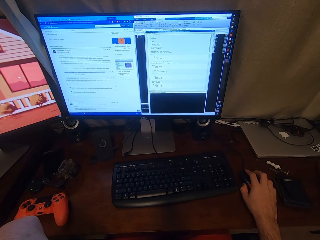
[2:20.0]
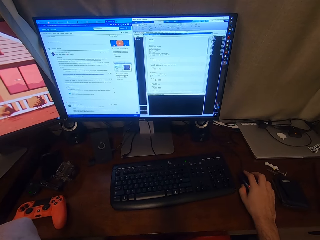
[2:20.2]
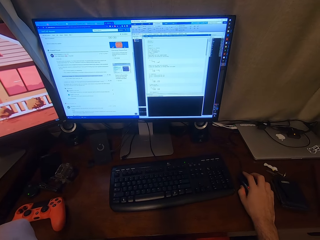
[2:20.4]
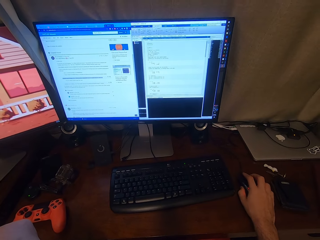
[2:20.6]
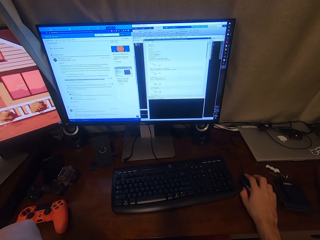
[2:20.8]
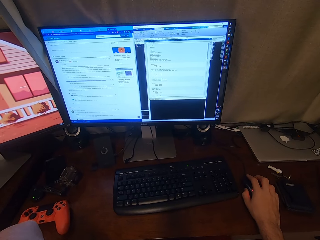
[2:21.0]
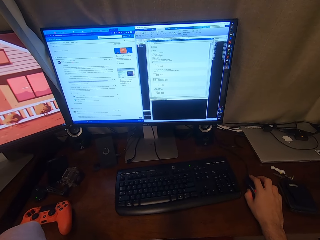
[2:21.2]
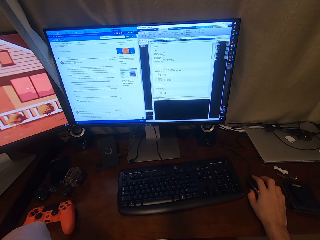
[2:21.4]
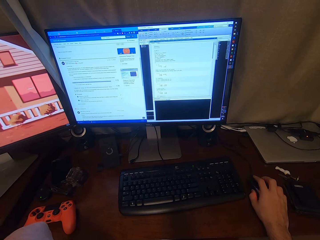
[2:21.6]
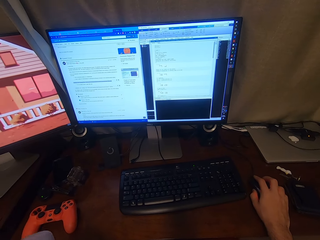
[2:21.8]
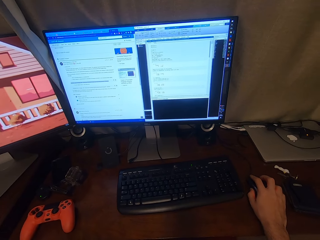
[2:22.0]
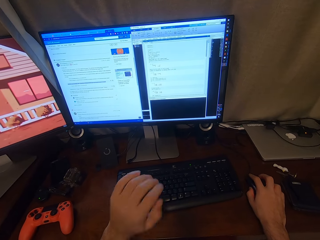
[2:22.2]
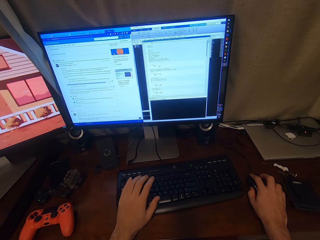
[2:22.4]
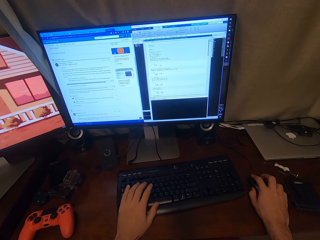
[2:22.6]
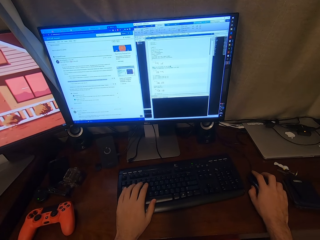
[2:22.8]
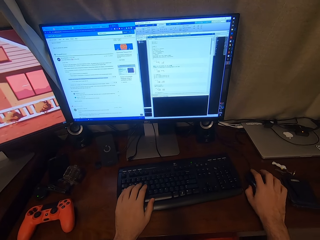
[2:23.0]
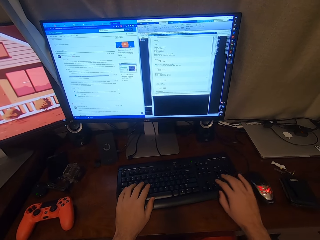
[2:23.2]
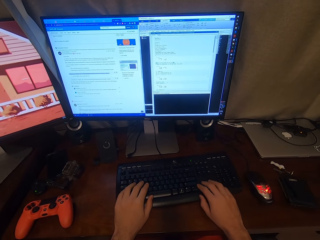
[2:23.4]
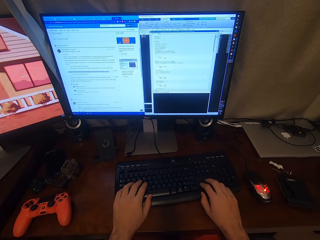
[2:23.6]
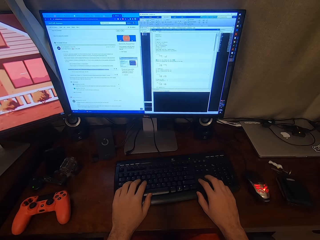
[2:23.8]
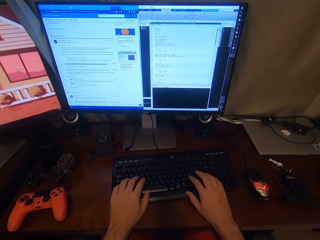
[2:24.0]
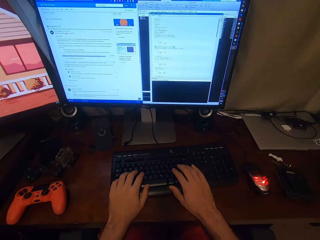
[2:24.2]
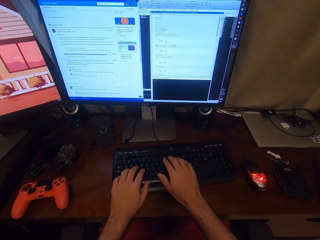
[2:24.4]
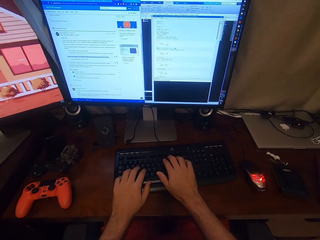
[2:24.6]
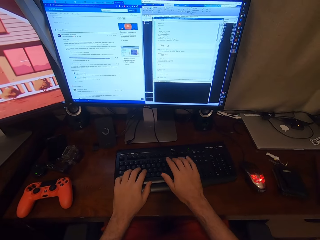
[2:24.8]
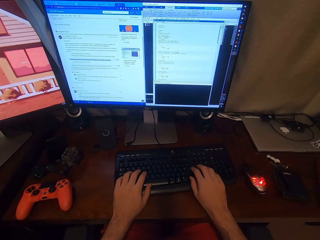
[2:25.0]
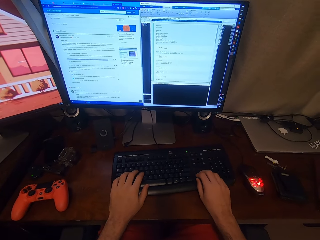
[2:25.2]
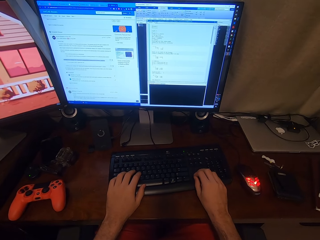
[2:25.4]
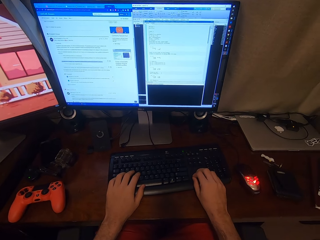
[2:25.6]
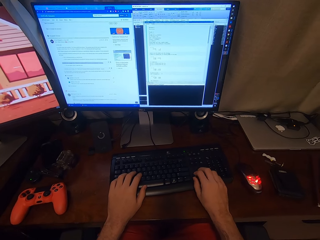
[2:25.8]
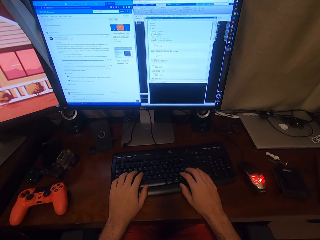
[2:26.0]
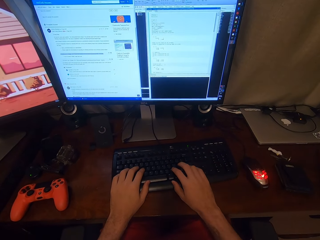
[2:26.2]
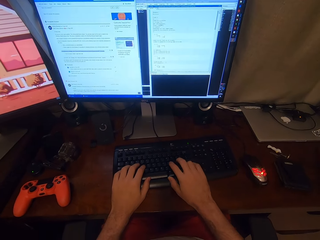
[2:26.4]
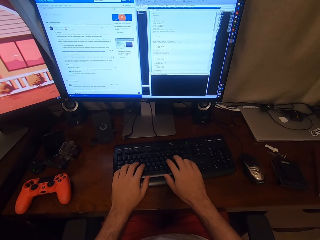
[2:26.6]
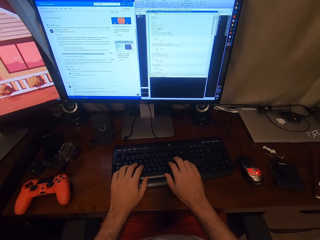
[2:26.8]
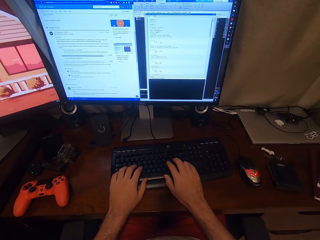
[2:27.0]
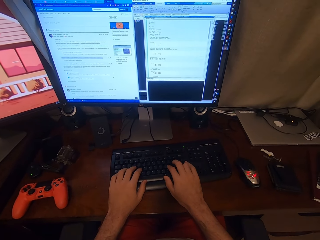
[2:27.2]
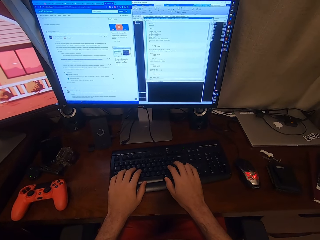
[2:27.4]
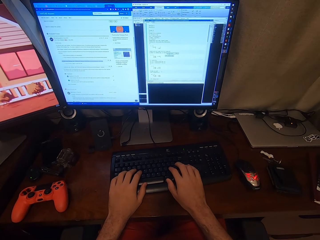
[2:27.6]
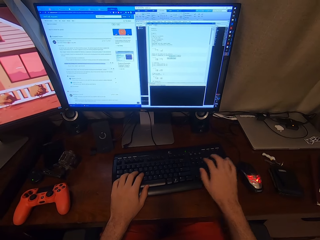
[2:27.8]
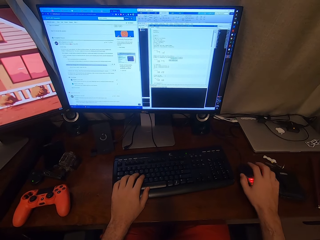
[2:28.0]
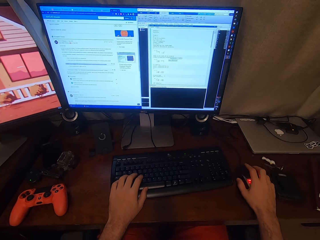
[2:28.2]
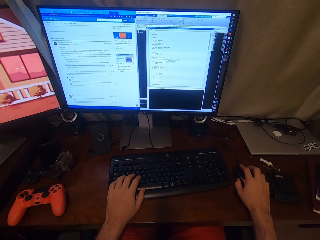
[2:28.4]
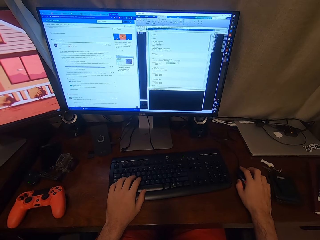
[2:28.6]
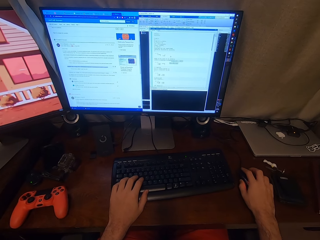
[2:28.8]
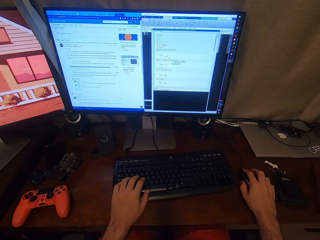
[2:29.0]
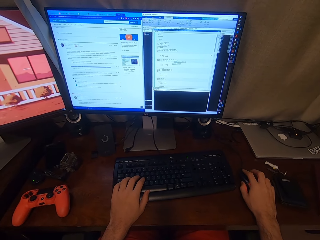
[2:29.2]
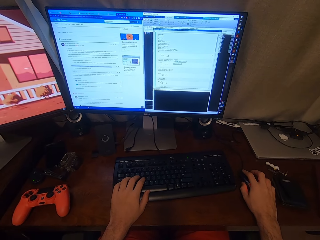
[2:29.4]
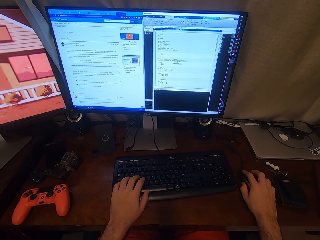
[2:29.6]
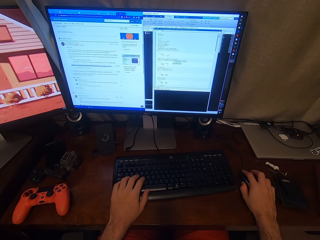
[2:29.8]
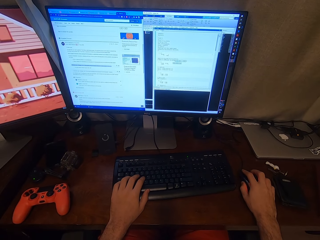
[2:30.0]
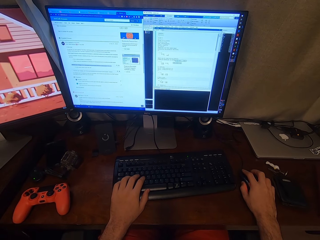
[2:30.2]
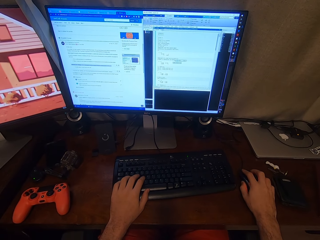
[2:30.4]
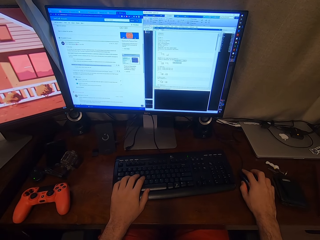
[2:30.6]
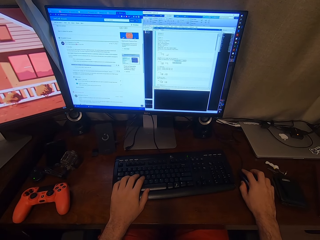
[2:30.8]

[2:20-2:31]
The camera wearer puts their left hand on a keyboard. They shift their right hand to the keyboard. They operate a computer. They type in a room. They shift their right hand to a mouse. They hold the computer mouse. They operate the computer.

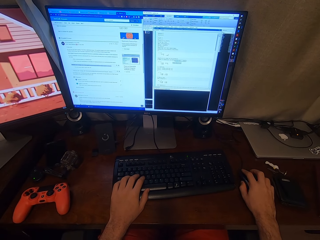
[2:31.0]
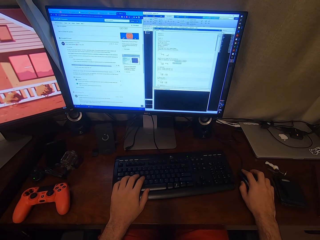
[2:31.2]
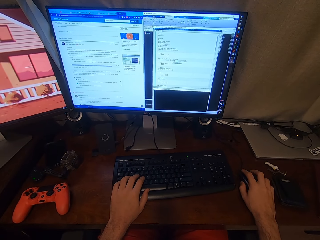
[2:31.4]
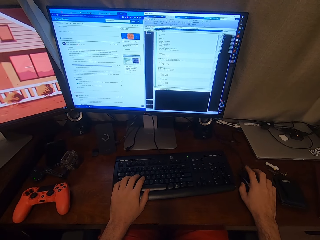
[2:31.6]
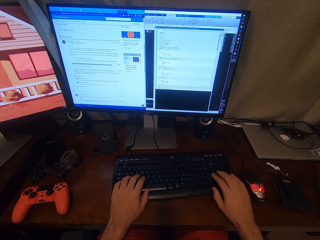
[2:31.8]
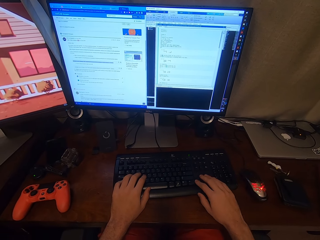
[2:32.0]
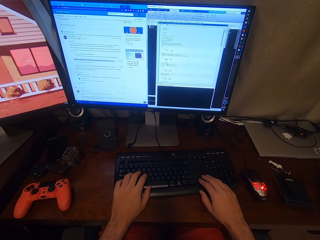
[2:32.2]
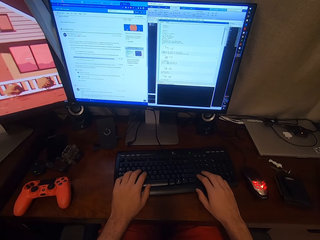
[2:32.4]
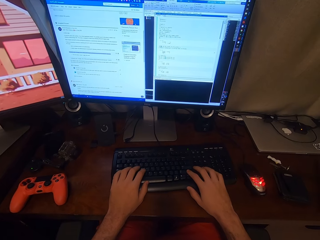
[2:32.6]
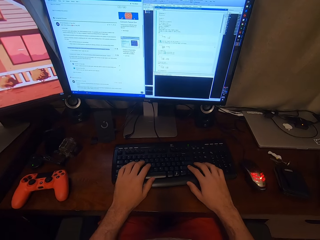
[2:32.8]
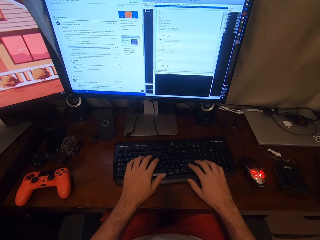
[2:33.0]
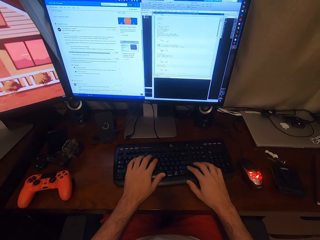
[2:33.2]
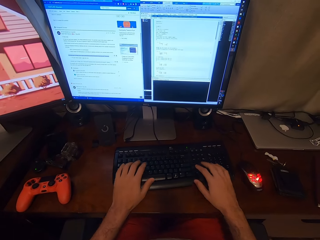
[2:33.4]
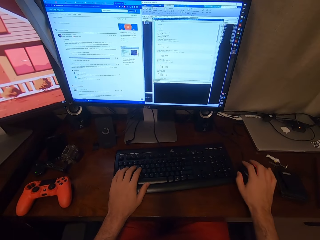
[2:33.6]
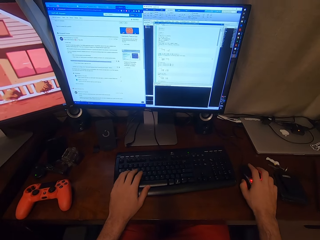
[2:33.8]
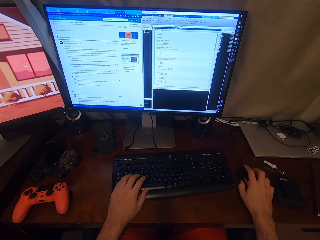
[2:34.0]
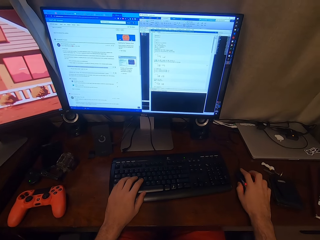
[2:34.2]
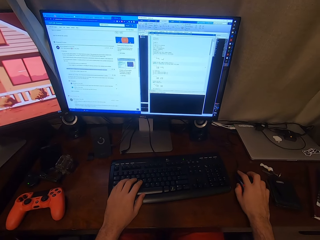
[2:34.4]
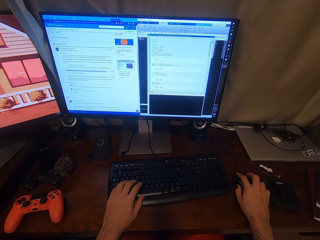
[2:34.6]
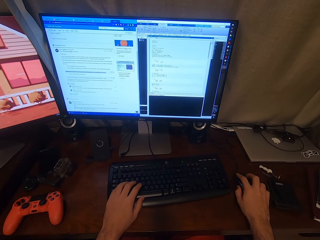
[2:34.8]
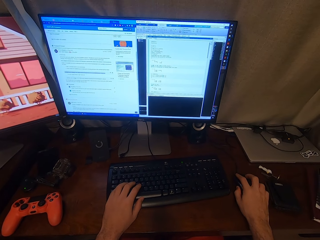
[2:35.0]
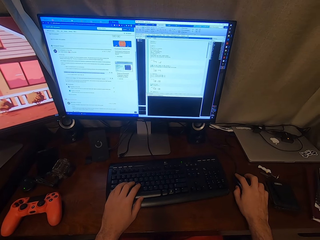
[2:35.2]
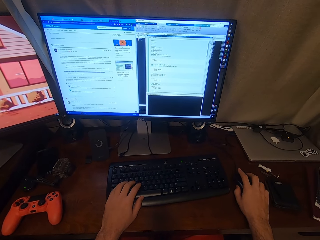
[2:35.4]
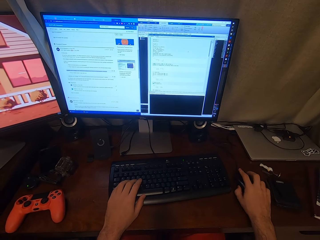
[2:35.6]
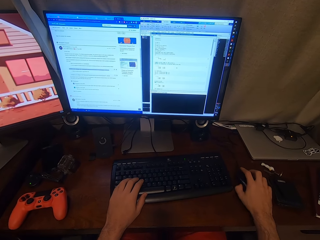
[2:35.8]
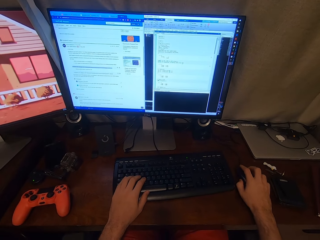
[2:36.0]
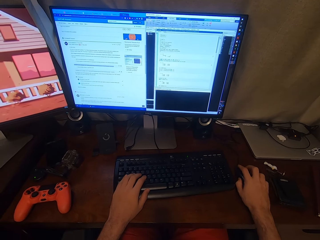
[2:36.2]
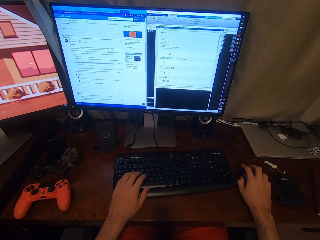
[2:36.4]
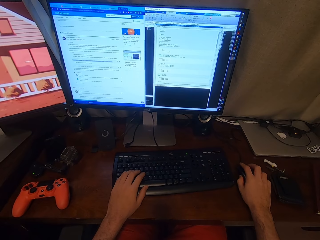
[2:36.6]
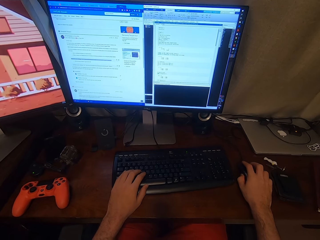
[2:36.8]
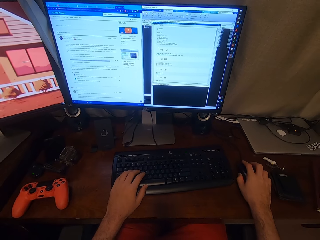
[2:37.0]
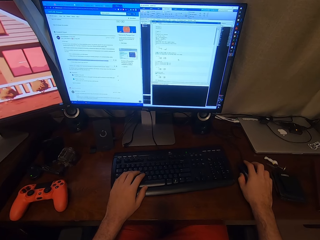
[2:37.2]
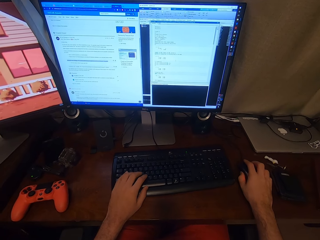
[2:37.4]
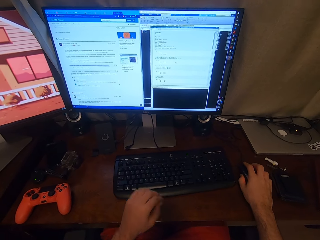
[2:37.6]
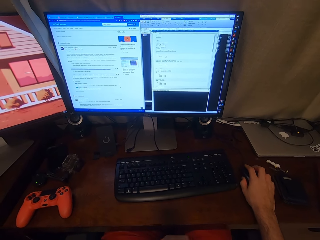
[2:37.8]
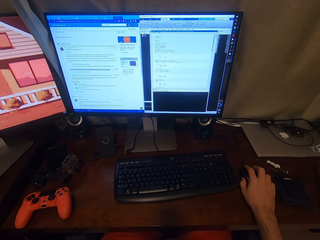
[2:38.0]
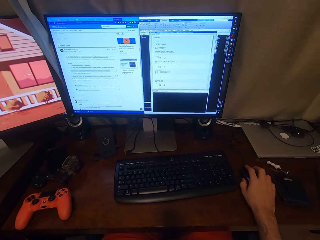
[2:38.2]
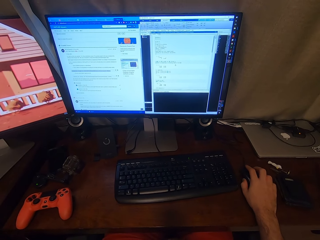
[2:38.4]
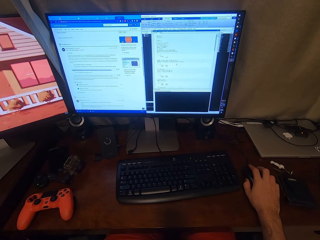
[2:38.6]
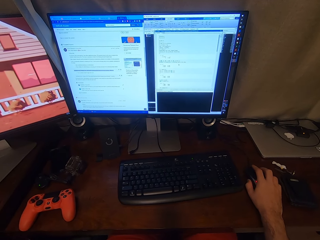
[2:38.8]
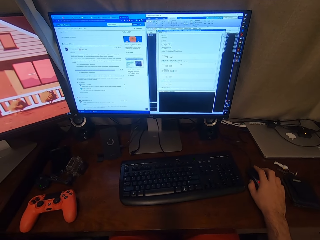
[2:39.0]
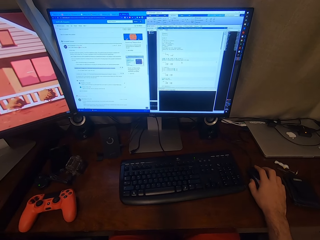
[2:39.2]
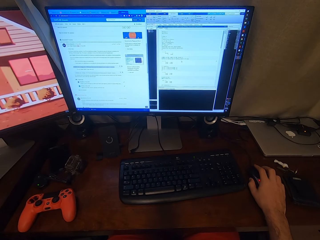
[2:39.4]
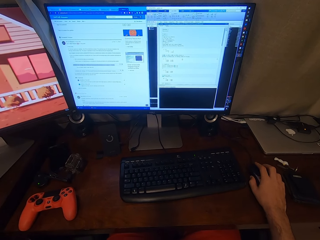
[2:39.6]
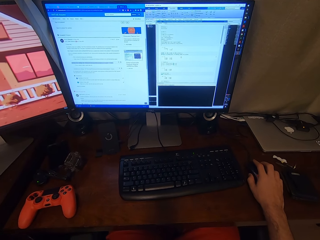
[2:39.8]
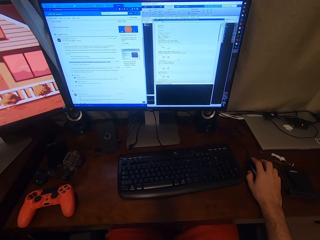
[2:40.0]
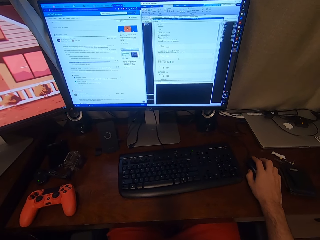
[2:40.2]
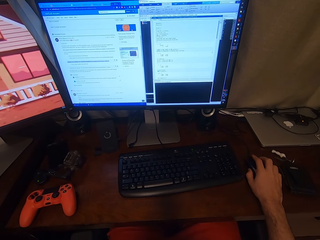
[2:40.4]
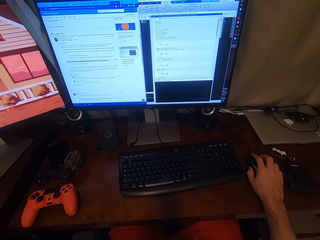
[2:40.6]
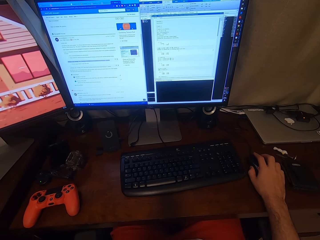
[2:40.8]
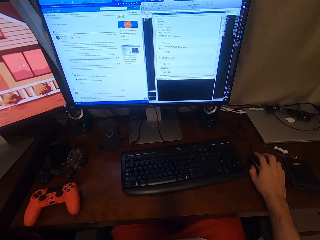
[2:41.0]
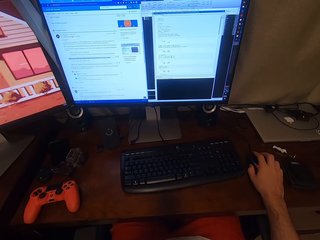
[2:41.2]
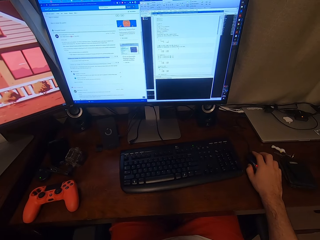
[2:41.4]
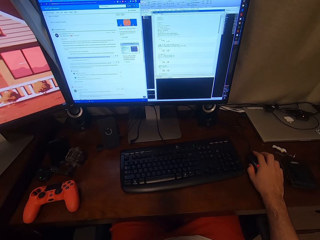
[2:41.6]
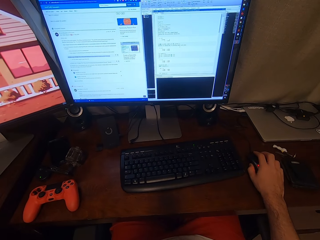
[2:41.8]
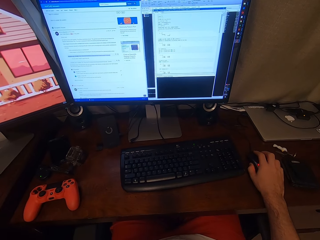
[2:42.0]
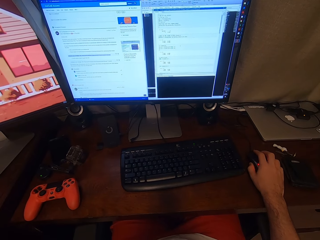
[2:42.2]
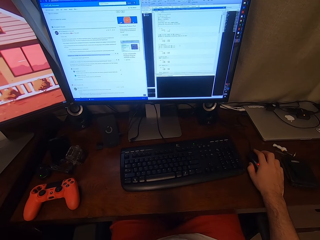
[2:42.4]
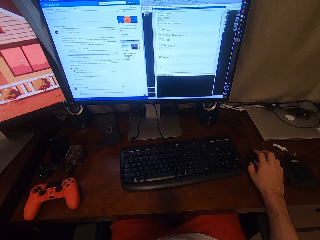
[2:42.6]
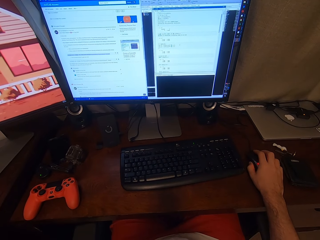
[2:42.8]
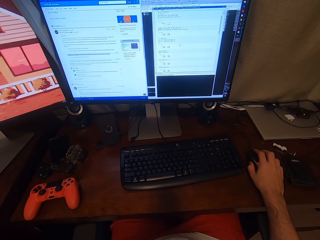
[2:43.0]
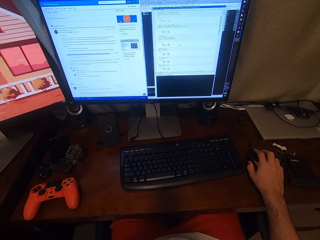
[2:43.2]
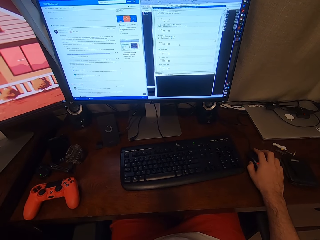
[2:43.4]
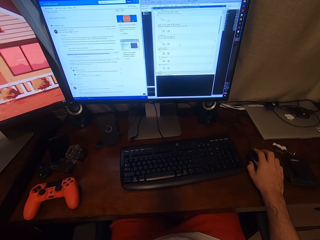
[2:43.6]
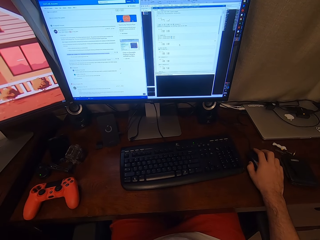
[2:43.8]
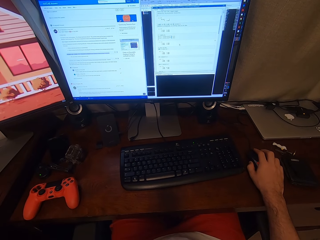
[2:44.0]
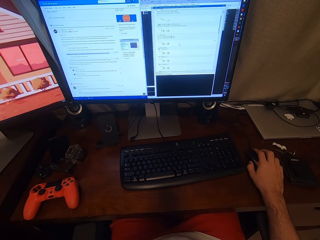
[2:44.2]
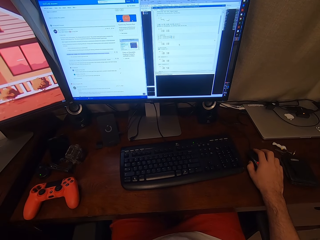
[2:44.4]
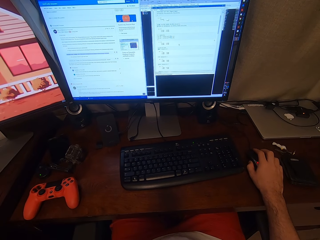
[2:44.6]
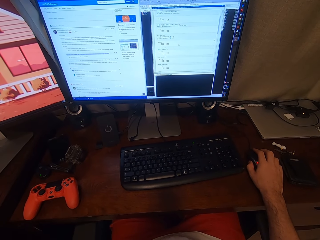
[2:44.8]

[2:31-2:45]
The camera wearer shifts their right hand to the keyboard, operates the computer, and types in a room. They shift their right hand to the mouse and operate the computer. They hold the computer mouse. They lift their left hand from the keyboard. They operate the computer.
